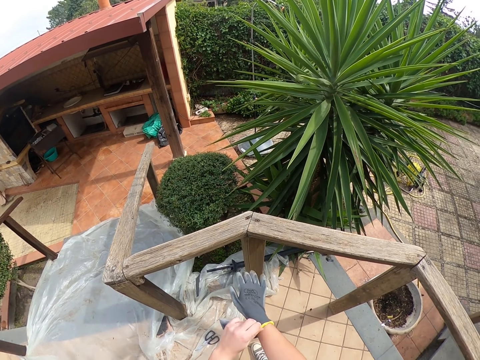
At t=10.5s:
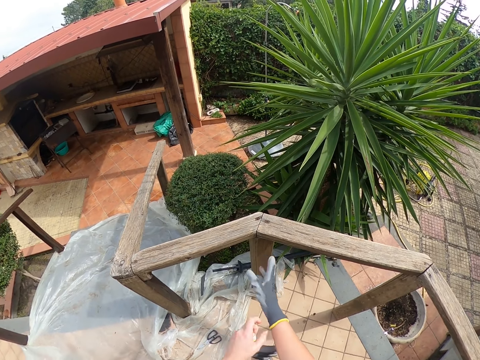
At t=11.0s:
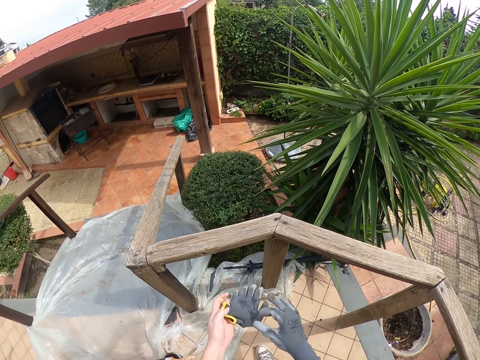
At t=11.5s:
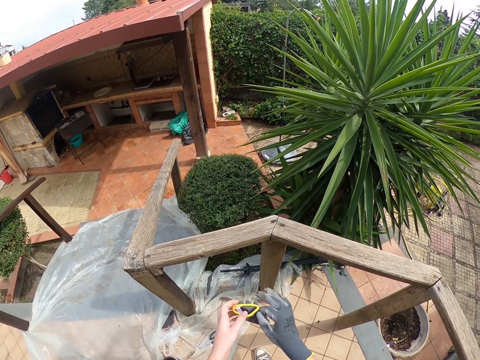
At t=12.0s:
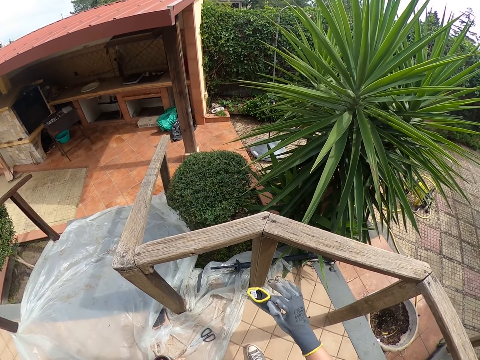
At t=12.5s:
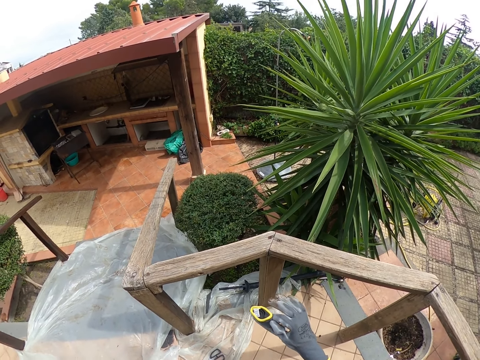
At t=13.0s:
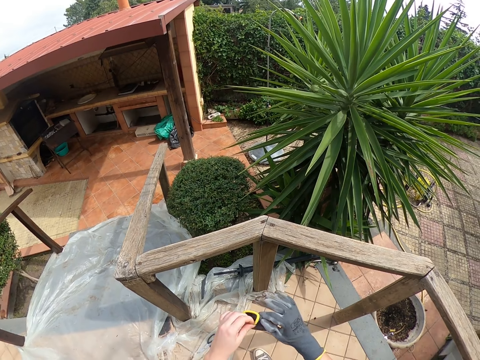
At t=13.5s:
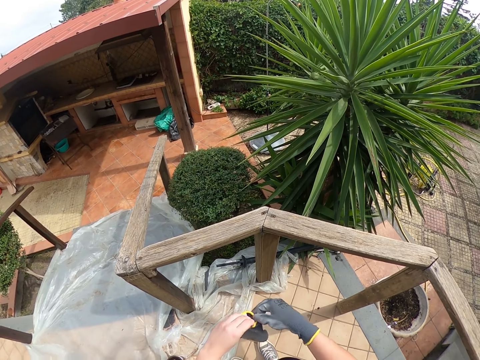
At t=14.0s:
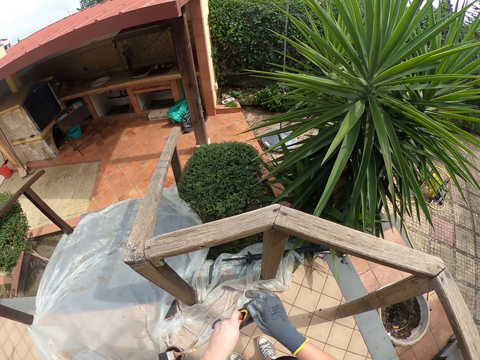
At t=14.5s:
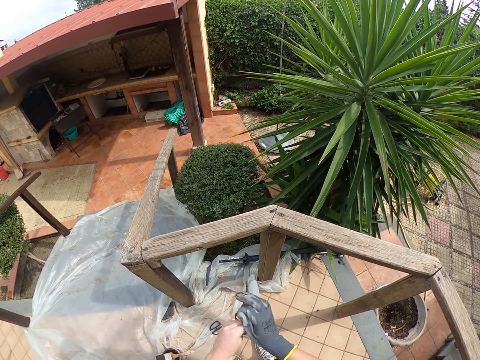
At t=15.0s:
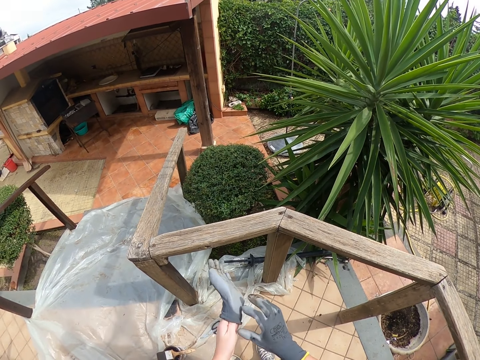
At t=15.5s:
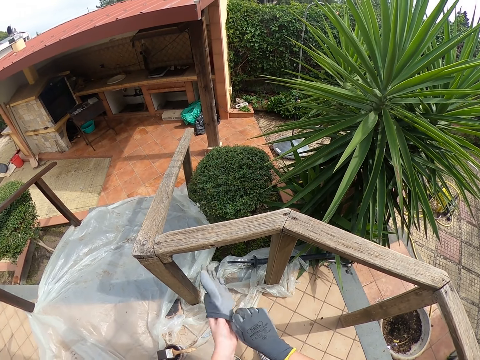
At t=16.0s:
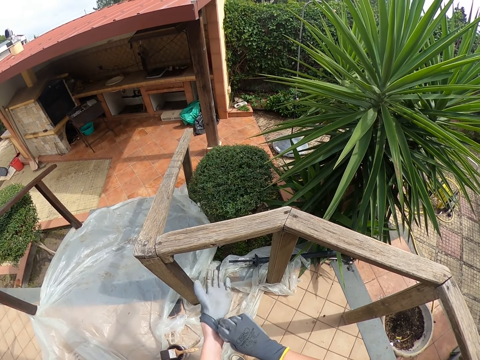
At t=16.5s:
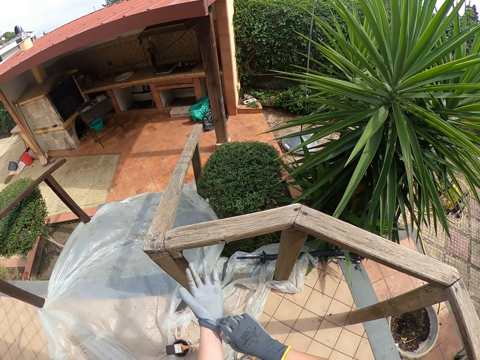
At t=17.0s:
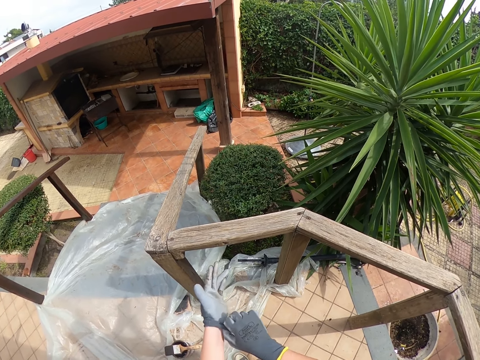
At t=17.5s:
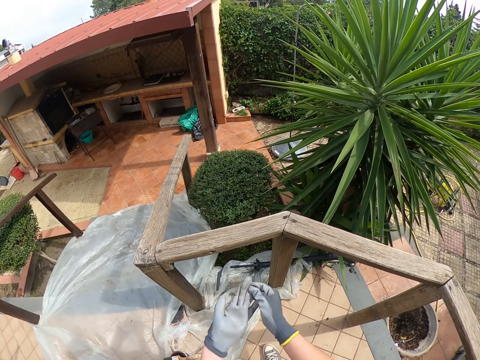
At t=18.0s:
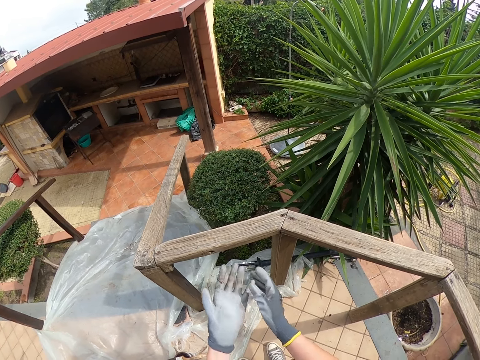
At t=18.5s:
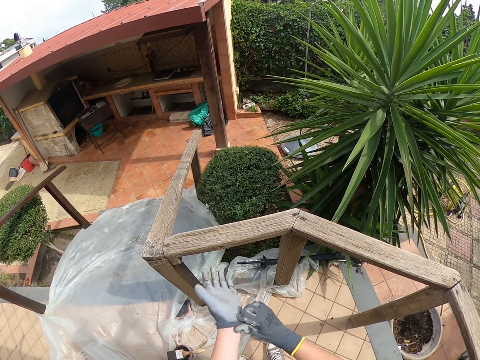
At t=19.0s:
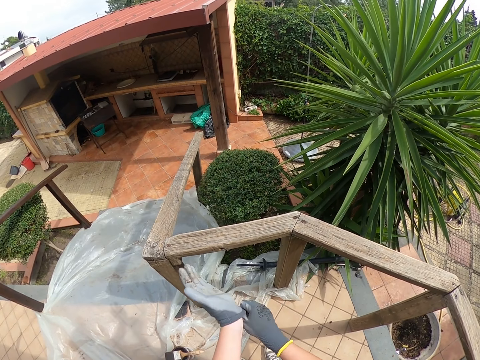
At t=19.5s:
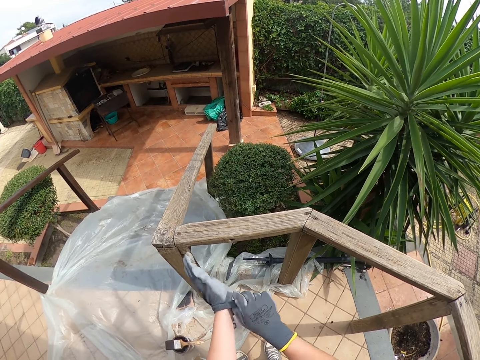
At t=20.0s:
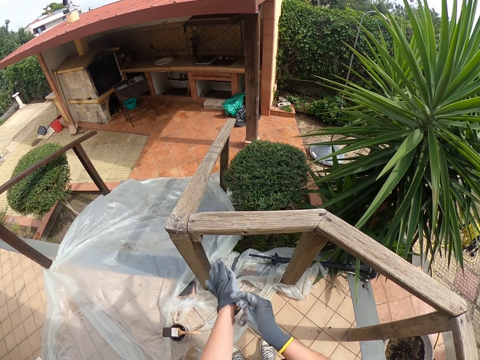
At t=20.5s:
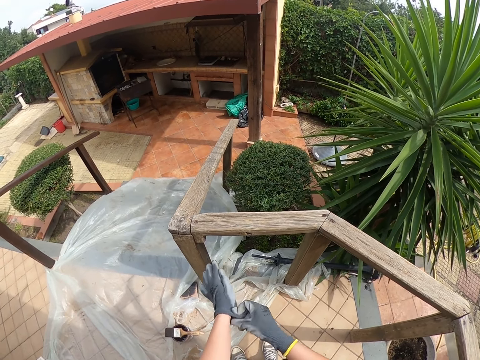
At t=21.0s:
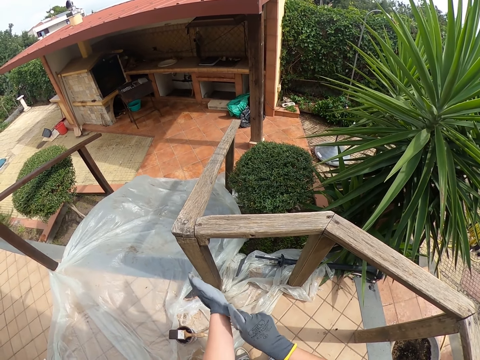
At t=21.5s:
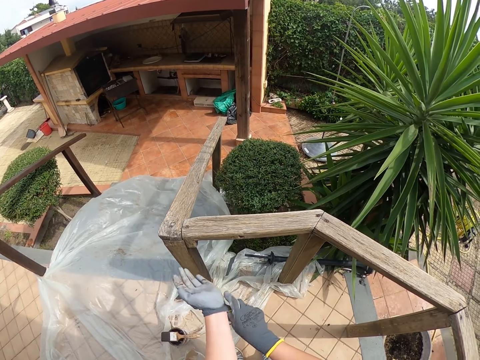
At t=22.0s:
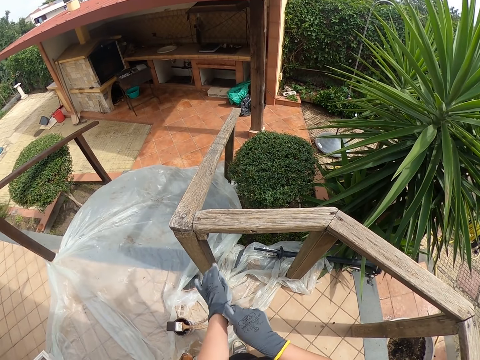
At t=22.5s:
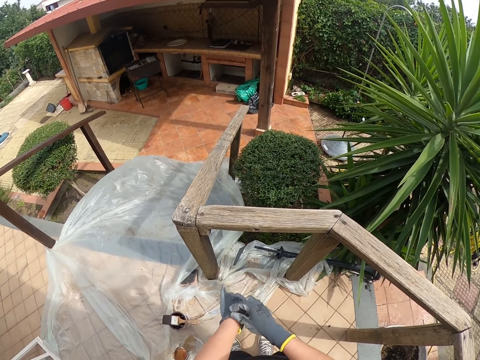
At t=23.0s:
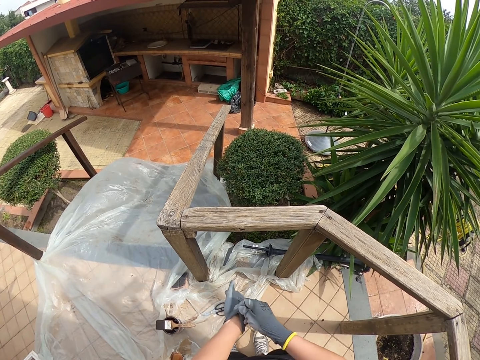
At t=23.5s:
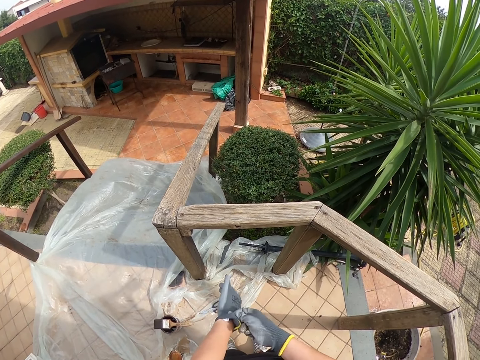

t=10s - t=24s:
The camera wearer passes the glove to the right hand. They look around. They wear the glove.

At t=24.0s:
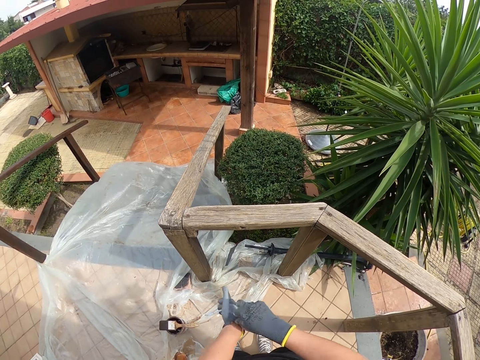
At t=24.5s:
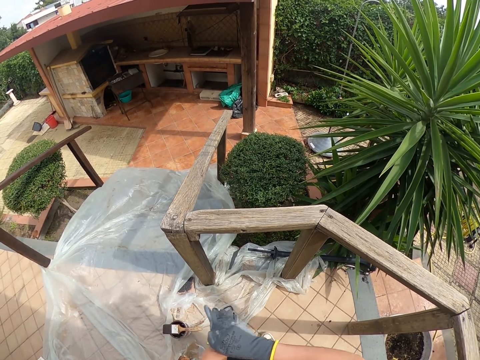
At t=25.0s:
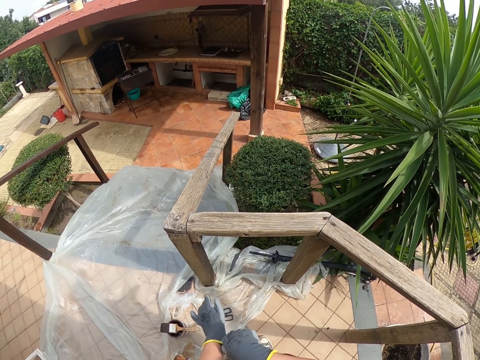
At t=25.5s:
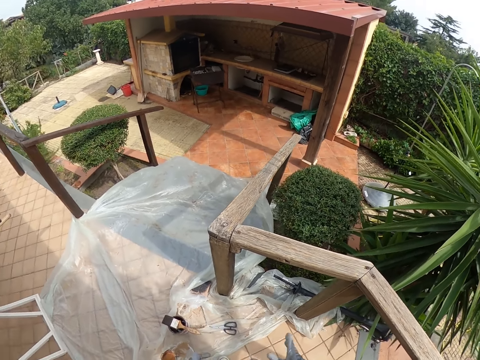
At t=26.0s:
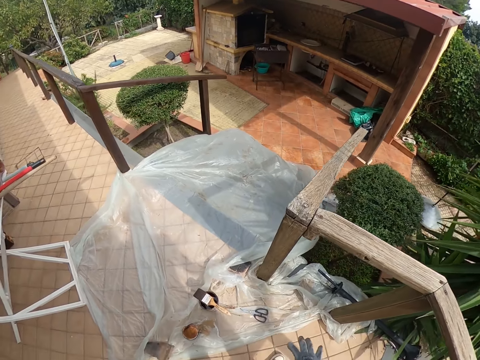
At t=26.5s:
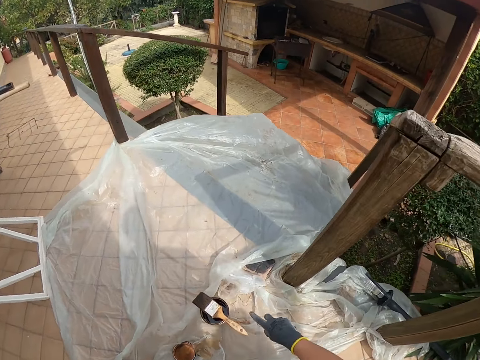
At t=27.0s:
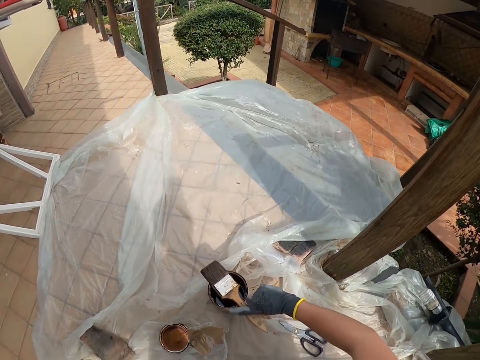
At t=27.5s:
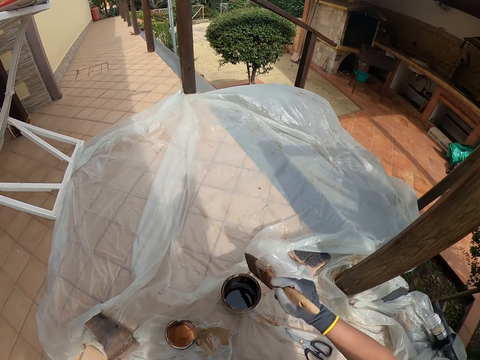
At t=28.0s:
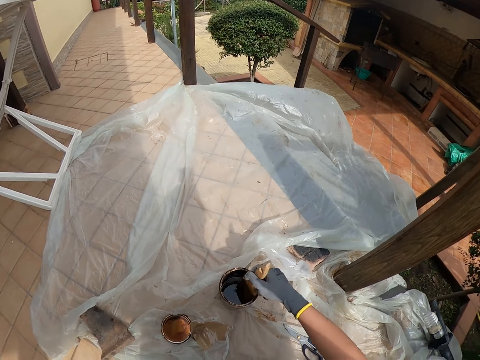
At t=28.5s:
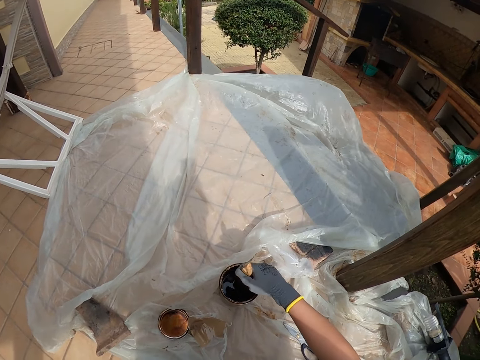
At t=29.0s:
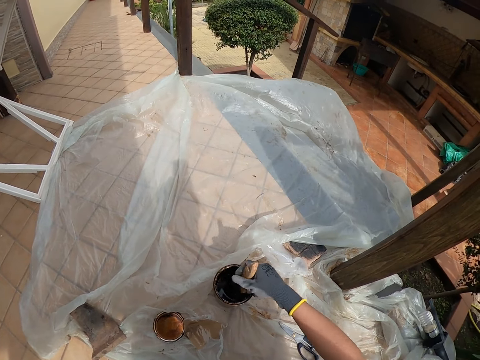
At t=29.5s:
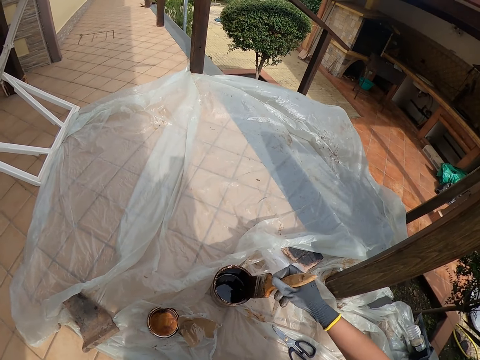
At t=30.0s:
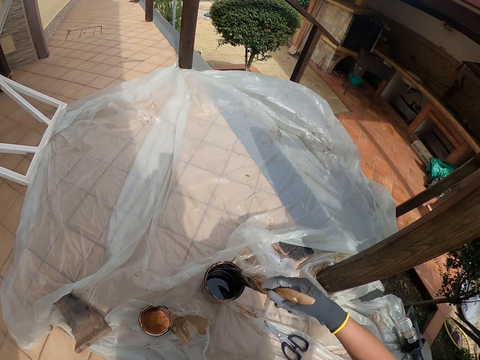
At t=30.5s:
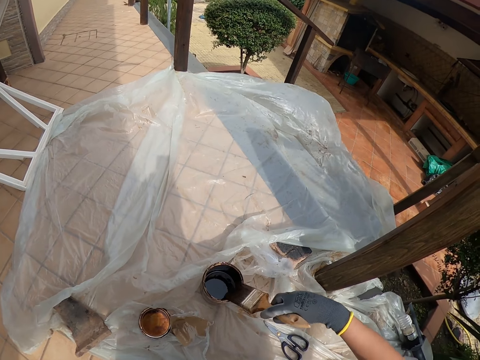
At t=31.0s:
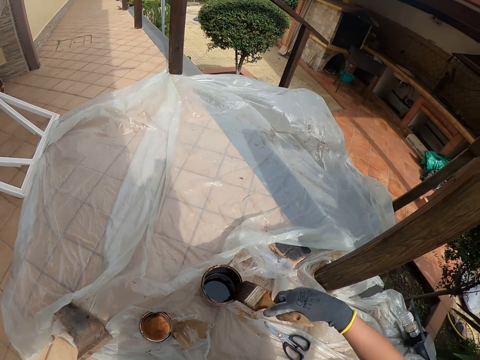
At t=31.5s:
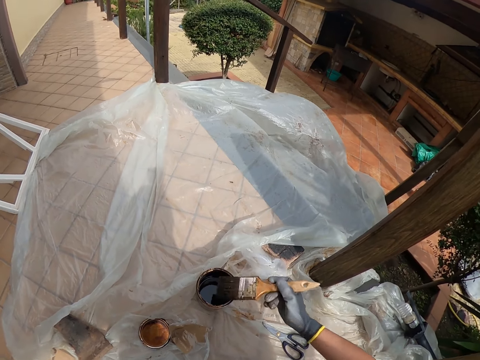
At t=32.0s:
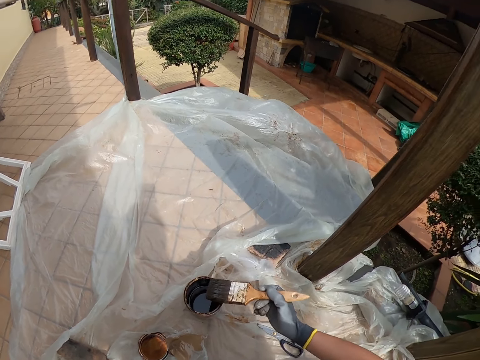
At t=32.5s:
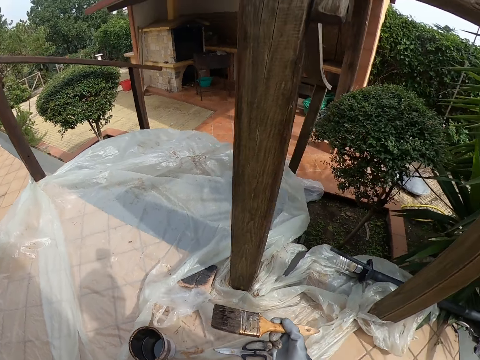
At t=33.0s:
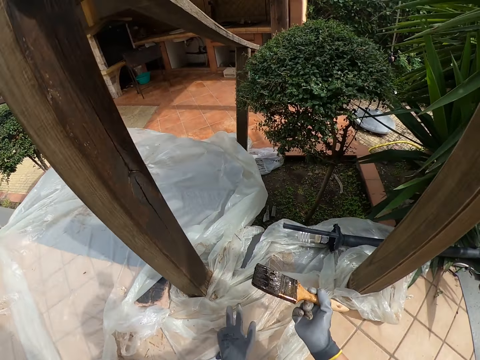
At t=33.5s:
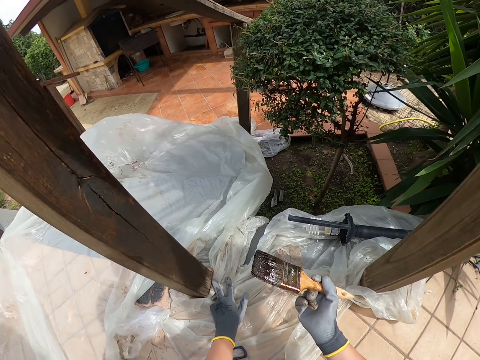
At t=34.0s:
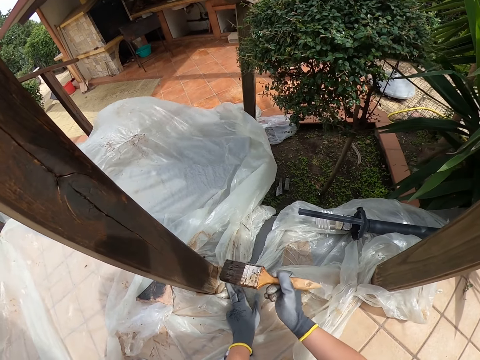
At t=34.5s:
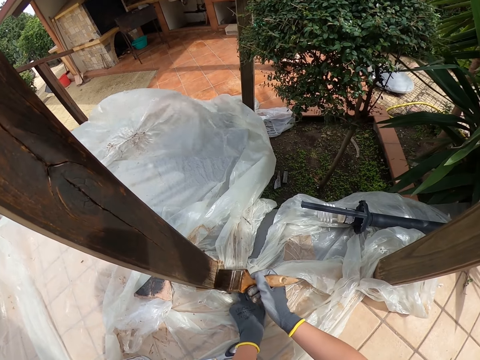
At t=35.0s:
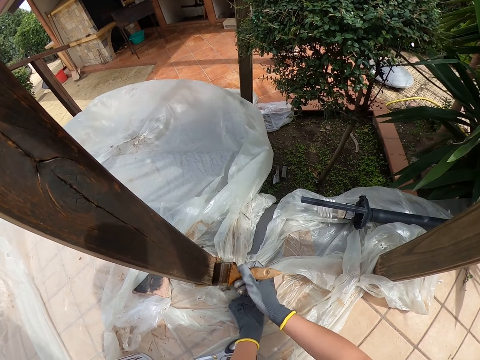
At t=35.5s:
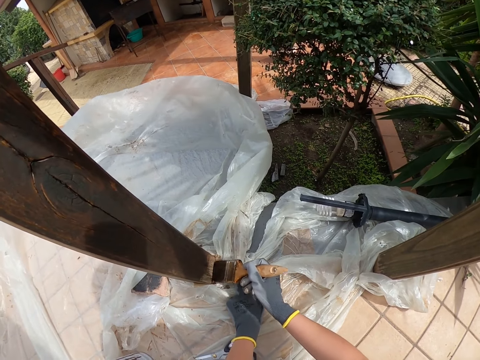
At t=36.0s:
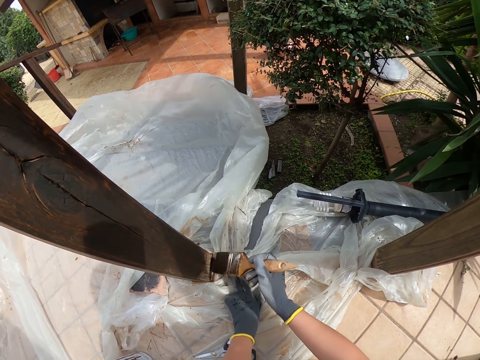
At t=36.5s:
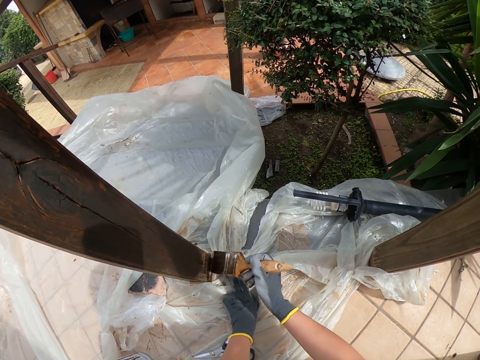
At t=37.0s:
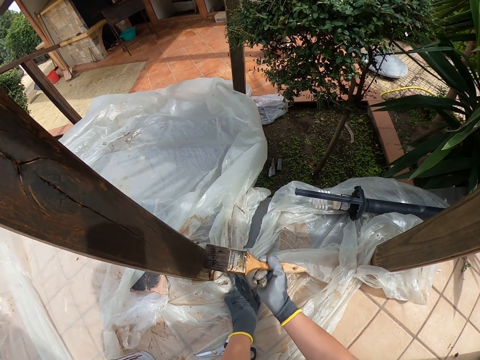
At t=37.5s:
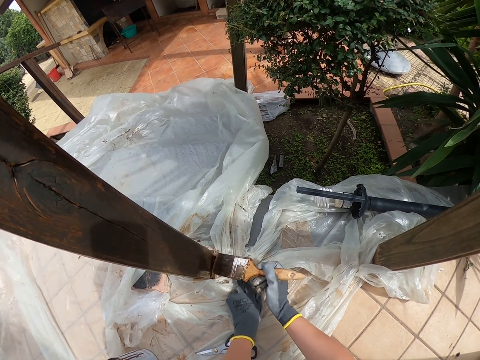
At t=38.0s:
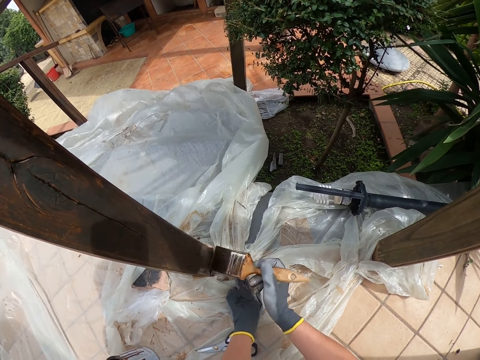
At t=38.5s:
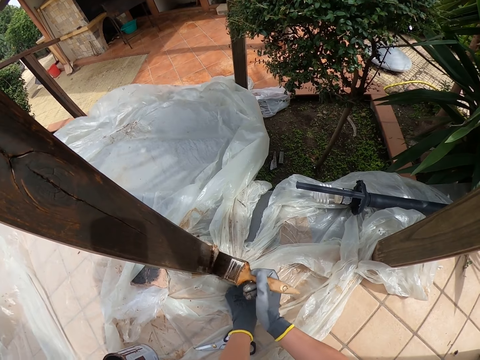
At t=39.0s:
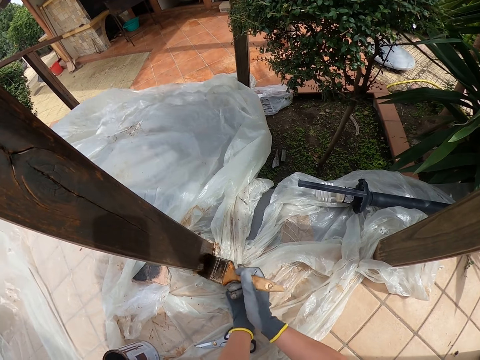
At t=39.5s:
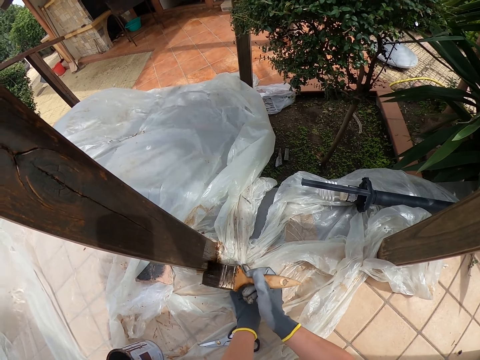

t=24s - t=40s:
The camera wearer picks up a paint brush. They dip the paint brush in the paint can, and smear the paint brush to the paint tin. They adjust the nylon paper. They paint the stairs rail.
